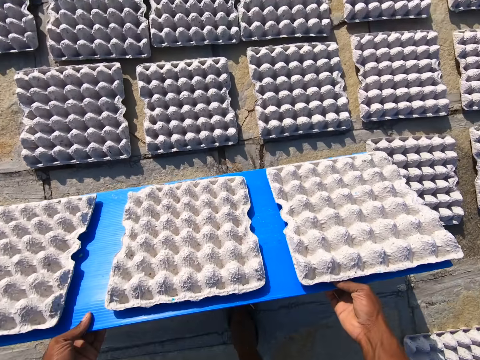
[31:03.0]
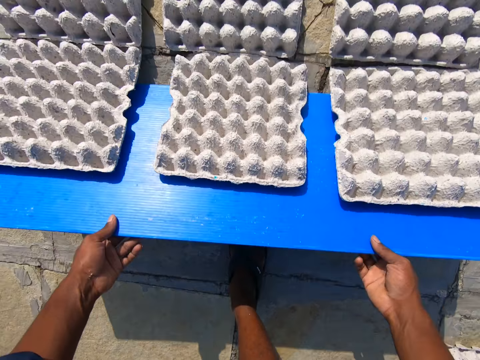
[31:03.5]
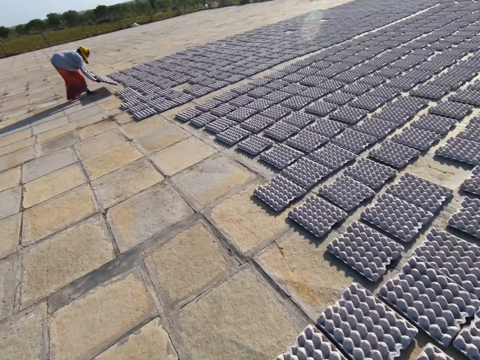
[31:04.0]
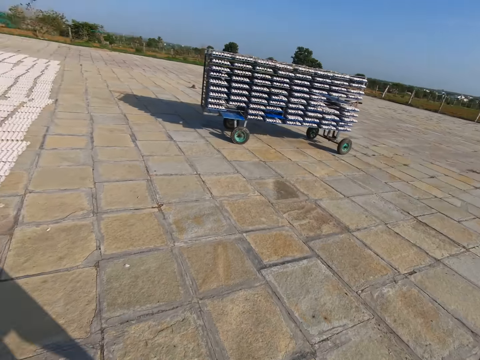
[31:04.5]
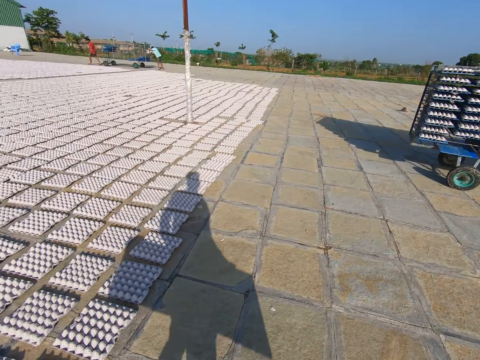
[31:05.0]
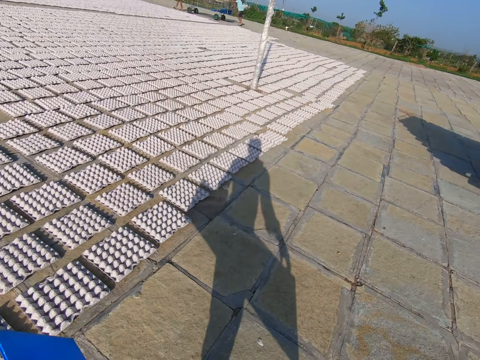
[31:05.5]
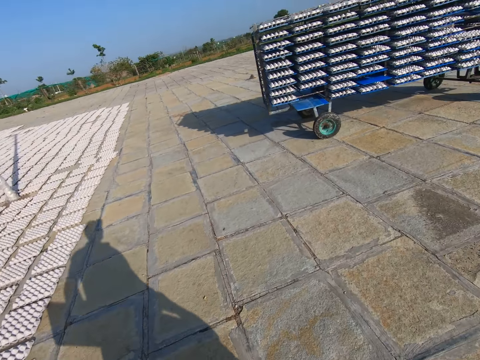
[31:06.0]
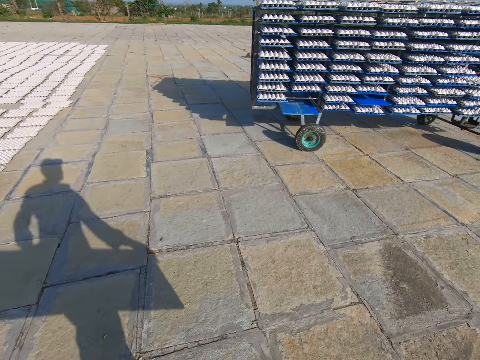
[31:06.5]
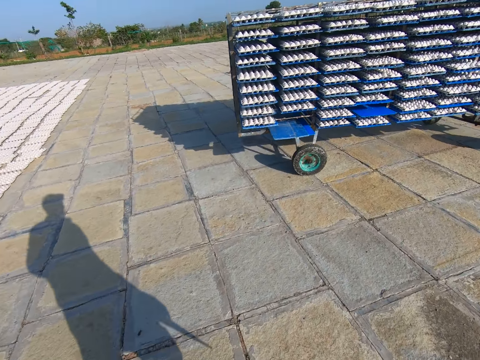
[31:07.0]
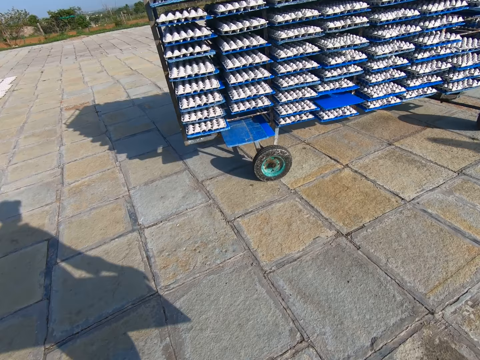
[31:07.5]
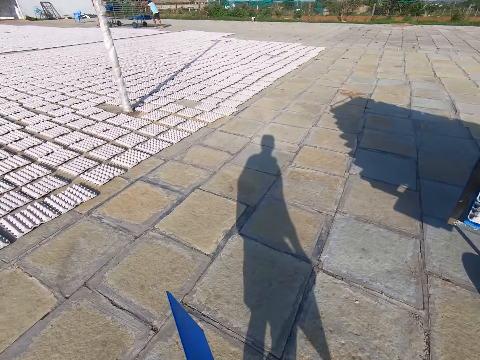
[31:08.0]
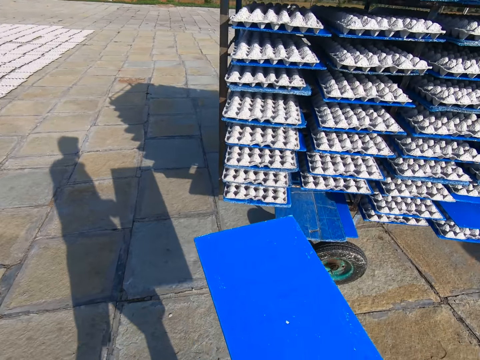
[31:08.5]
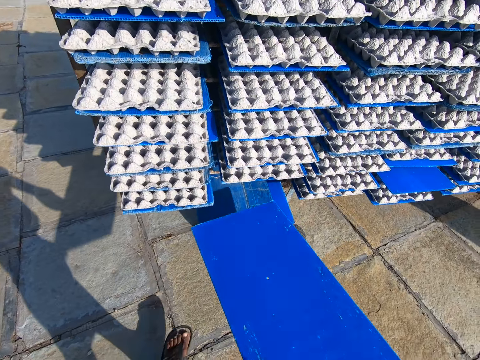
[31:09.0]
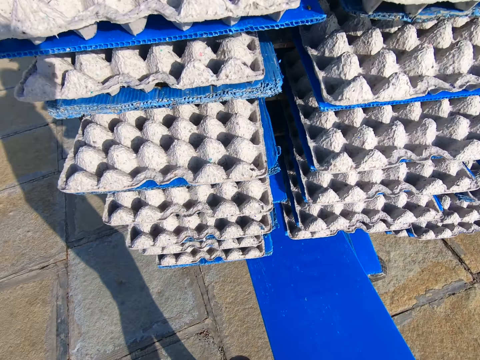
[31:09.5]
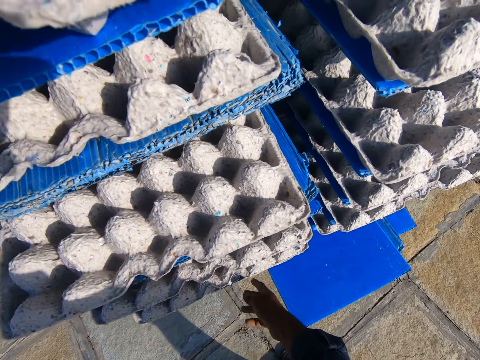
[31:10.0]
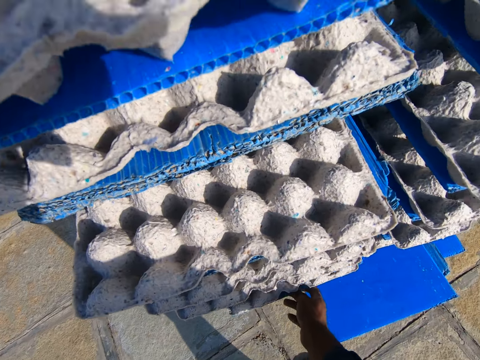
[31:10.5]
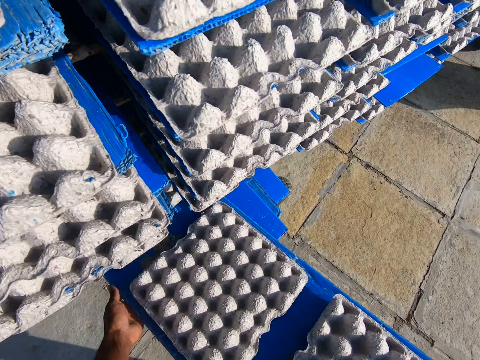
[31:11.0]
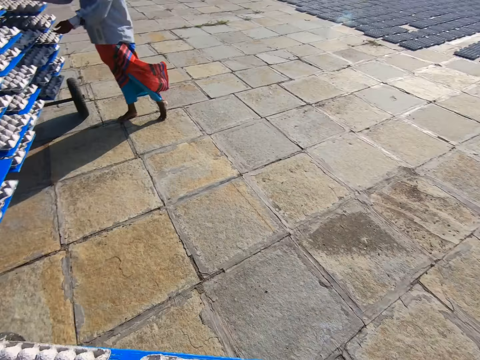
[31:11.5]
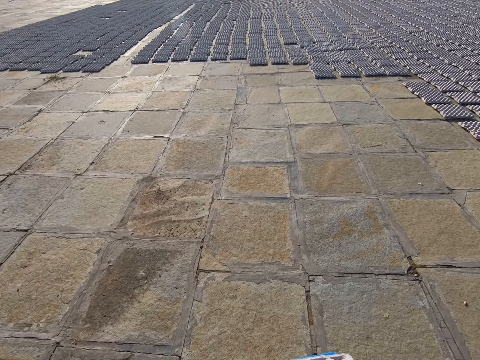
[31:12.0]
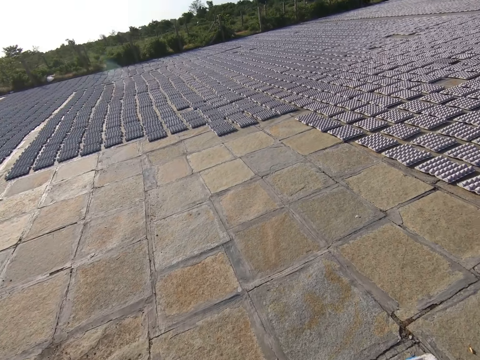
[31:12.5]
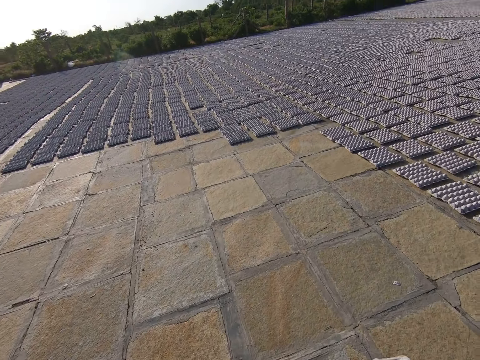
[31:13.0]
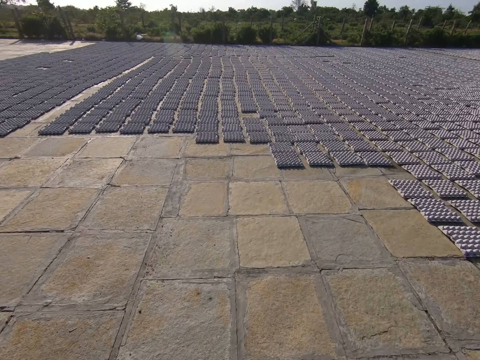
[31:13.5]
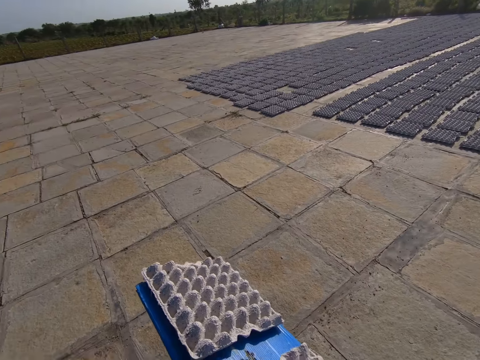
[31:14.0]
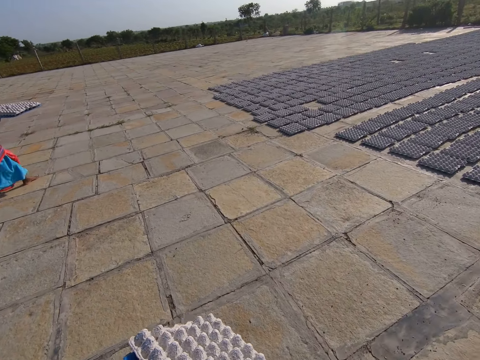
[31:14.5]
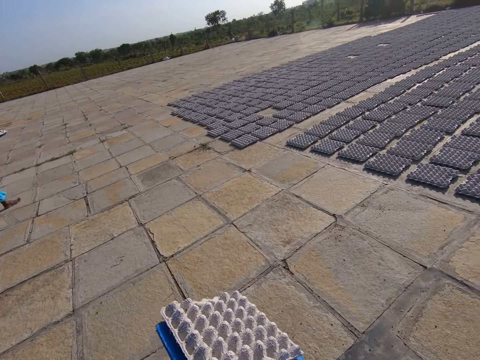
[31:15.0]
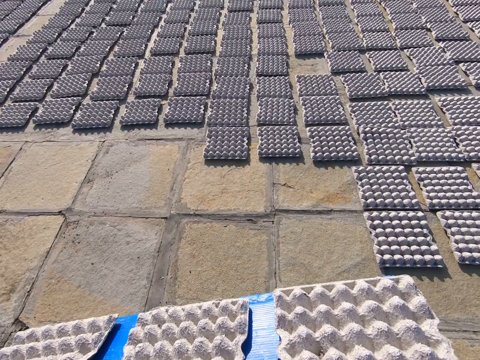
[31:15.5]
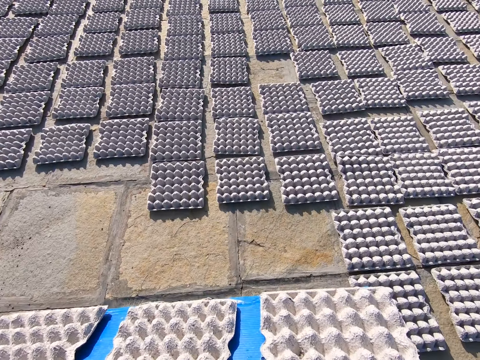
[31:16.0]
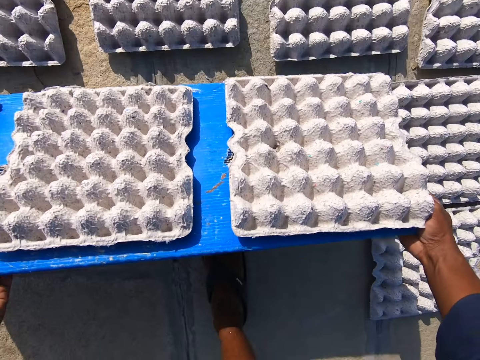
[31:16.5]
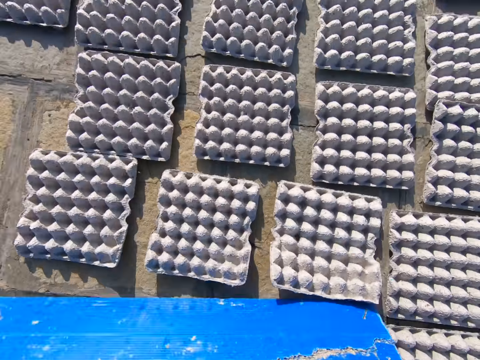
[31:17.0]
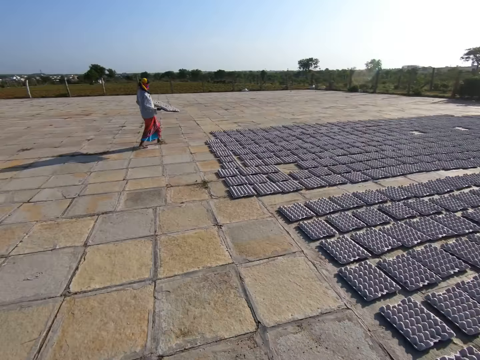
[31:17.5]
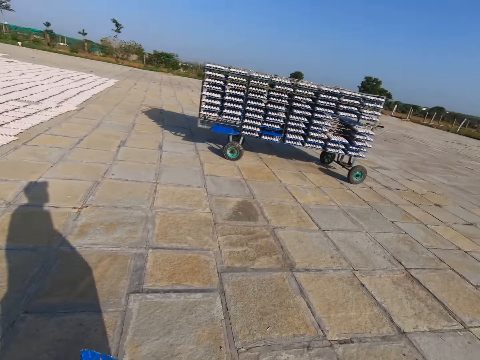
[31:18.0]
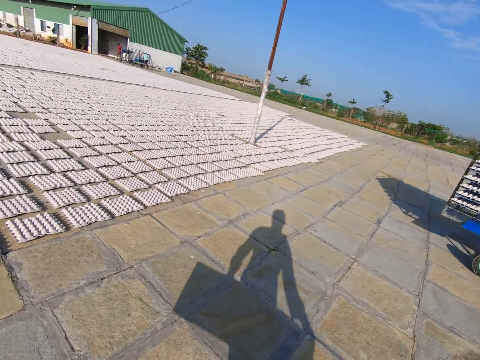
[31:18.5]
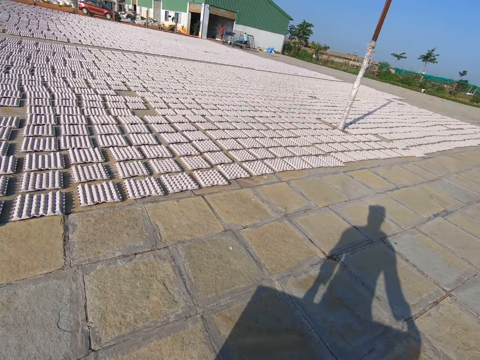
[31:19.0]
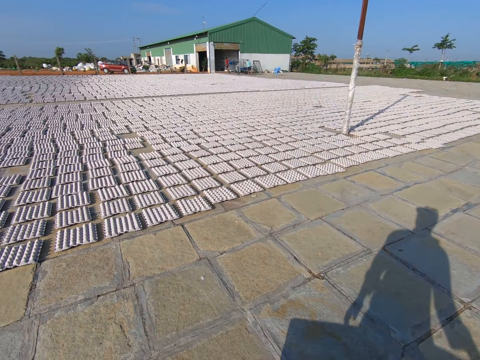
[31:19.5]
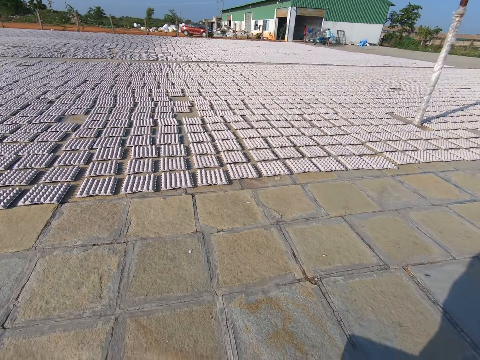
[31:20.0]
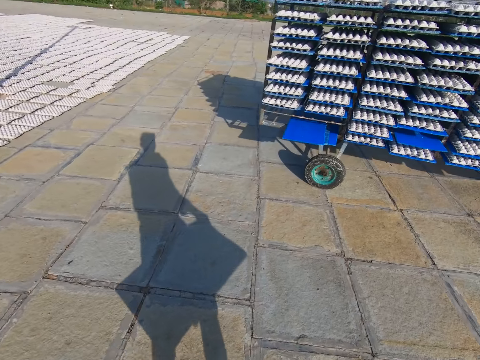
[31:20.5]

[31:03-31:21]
The camera wearer rests the plastic board of egg trays on the ground with his hands. He drops the egg trays on the plastic board on the ground with his hands. He walks towards the rack. He slides the plastic board on a pile of plastic boards with his right hand. He pulls a plastic board of egg trays from the rack with his right hand. He places his left hand on the plastic board of egg trays. He walks away from the rack. The woman walks away from the rack. The camera wearer rests the plastic board of egg trays on the ground with his hands. He drops the egg trays on the plastic board on the ground with his hands. He walks towards the rack.

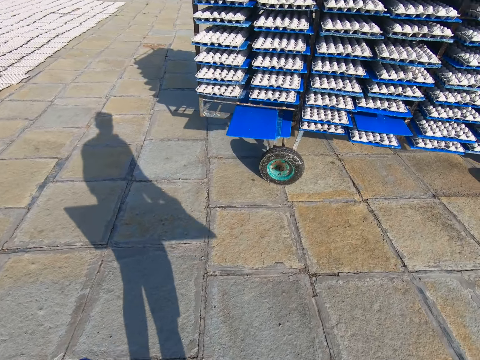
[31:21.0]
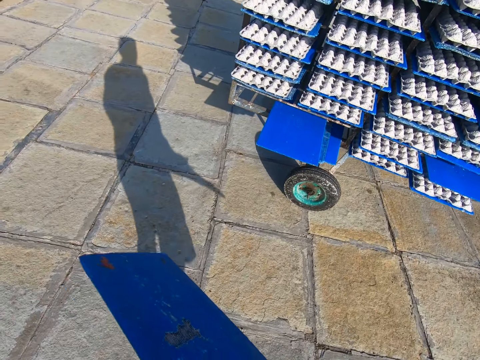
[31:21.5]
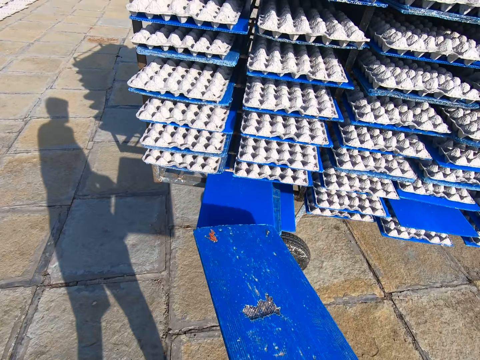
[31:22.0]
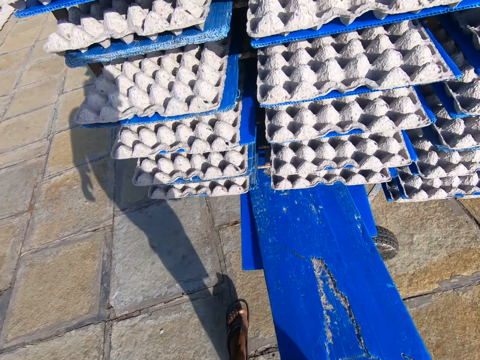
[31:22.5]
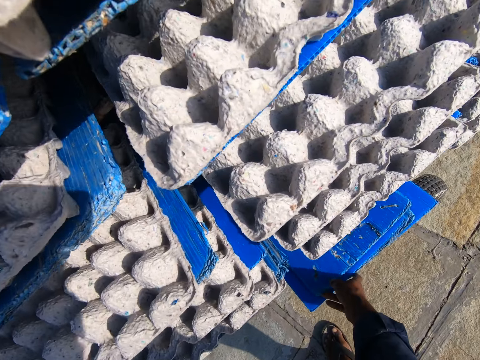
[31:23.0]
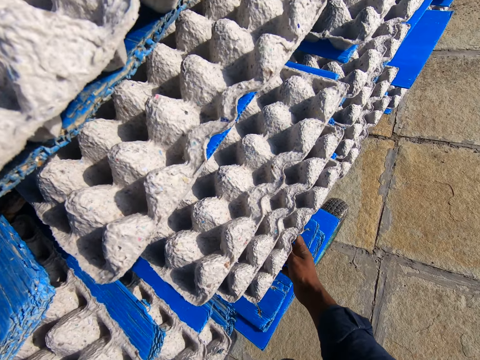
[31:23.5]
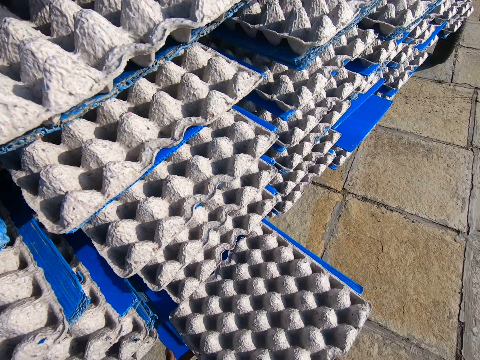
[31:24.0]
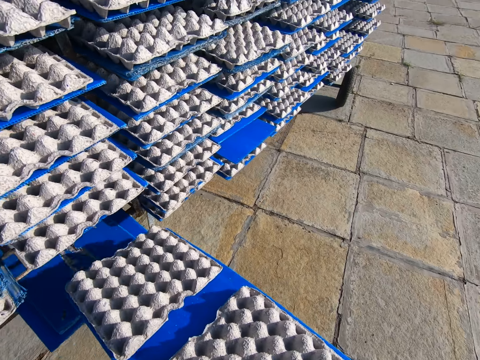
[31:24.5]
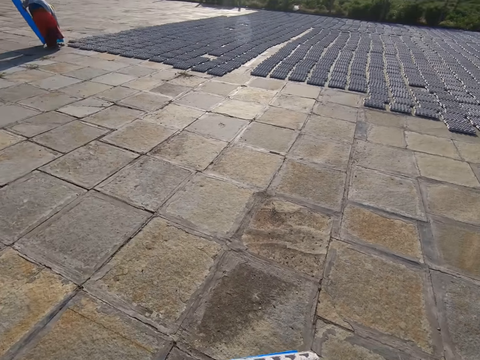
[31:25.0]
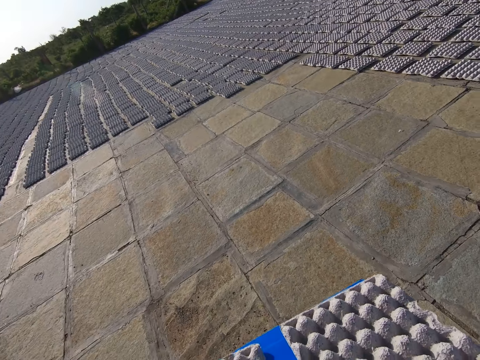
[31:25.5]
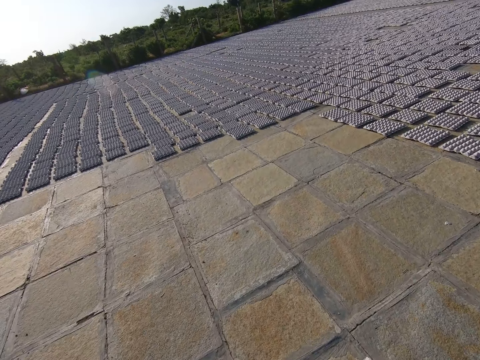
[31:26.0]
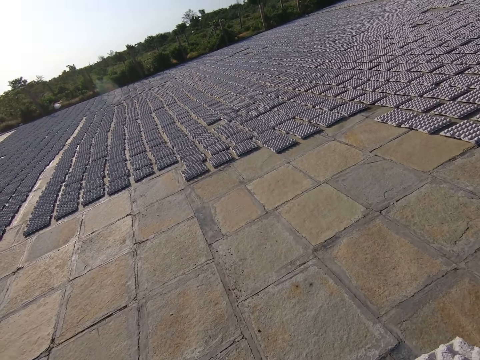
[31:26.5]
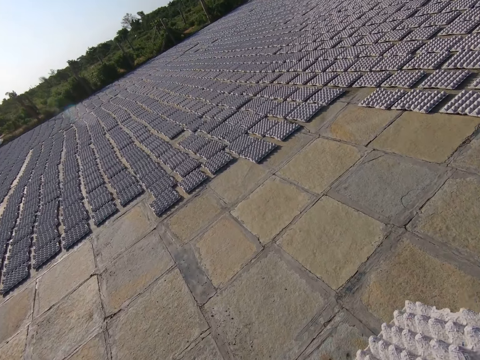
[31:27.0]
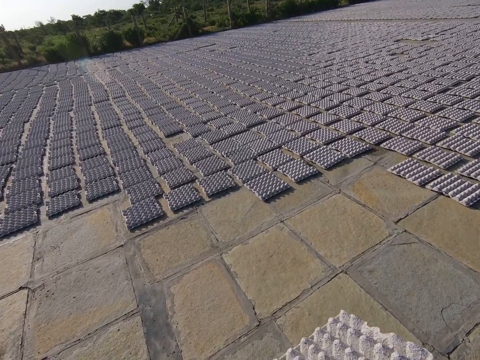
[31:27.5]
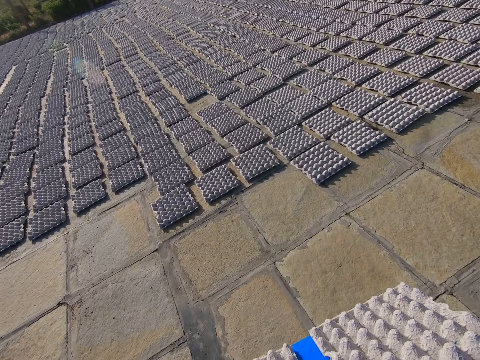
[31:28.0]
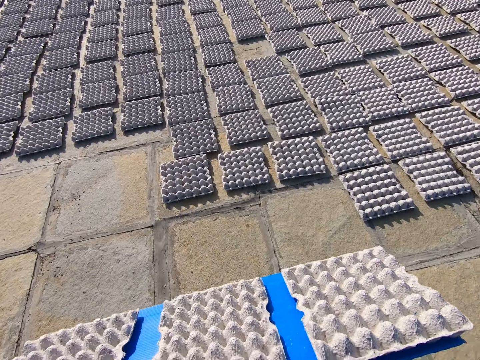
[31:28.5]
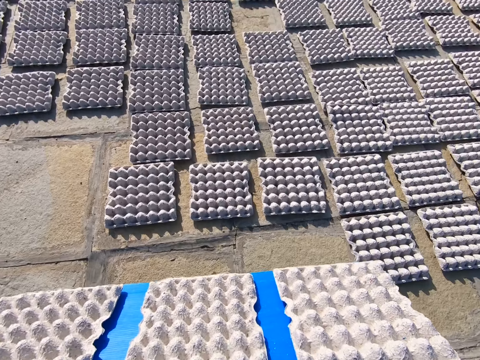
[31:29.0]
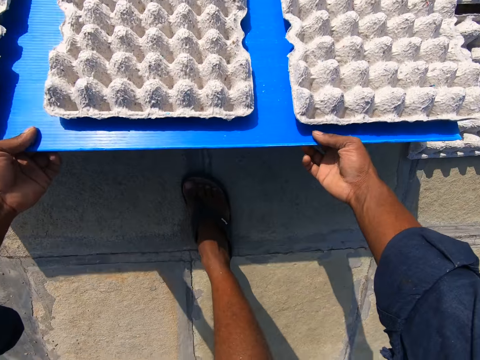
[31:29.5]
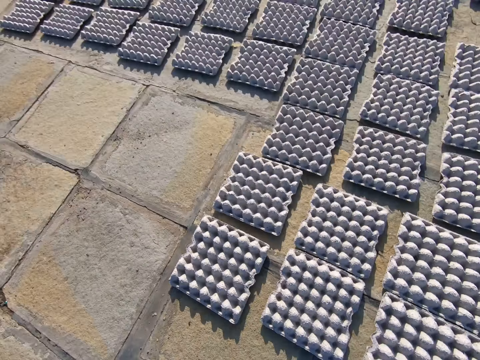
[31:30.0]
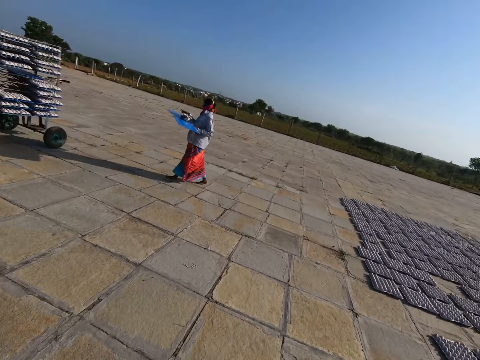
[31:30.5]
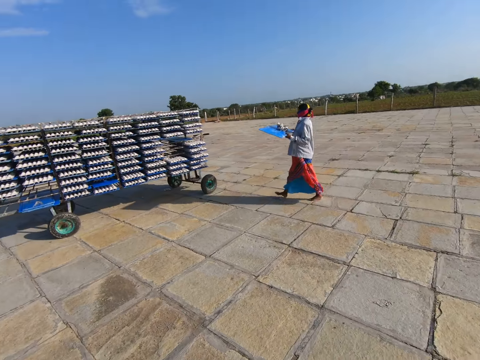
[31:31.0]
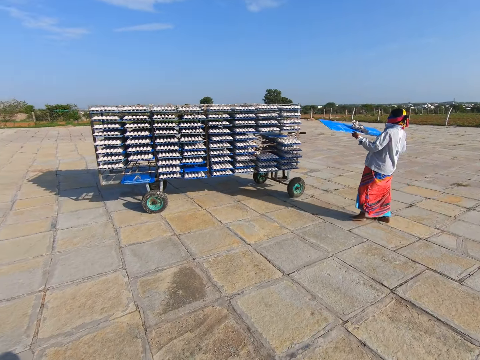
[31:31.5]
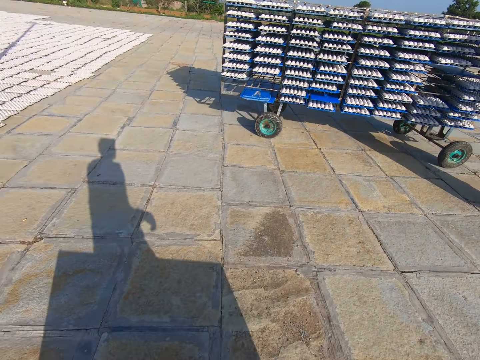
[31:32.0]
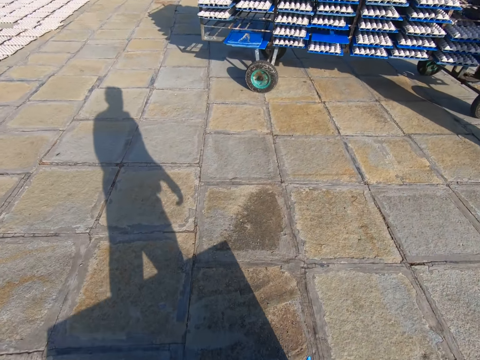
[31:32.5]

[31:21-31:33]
The camera wearer slides the plastic board on the pile of plastic boards with his right hand. He pulls a plastic board of egg trays from the rack with his right hand. He places his left hand on the plastic board of egg trays. He walks away from the rack. He rests the plastic board of egg trays on the ground with his hands. He drops the egg trays on the plastic board on the ground with his hands. The woman walks towards the rack. The camera wearer walks towards the rack.
